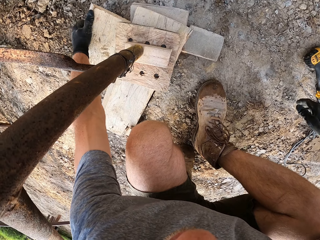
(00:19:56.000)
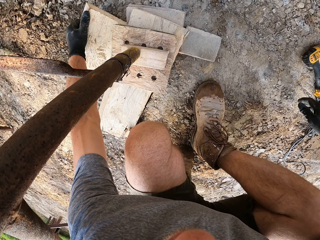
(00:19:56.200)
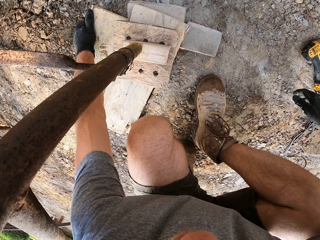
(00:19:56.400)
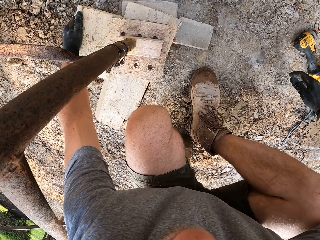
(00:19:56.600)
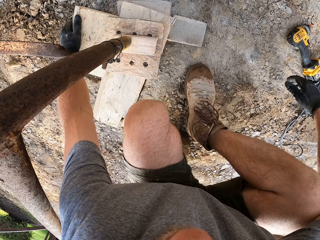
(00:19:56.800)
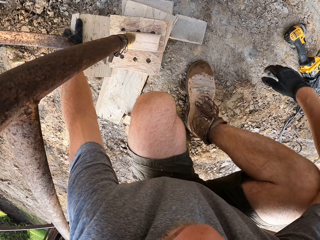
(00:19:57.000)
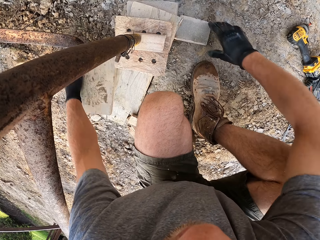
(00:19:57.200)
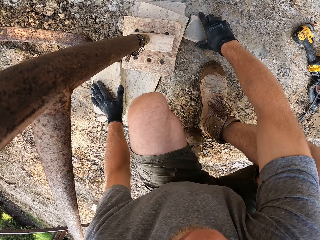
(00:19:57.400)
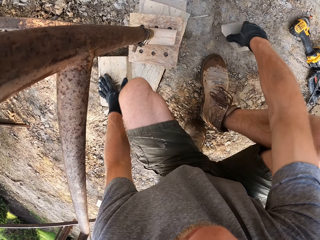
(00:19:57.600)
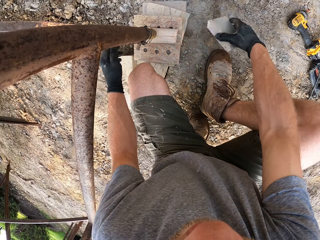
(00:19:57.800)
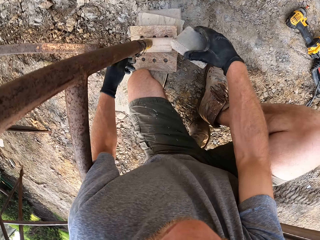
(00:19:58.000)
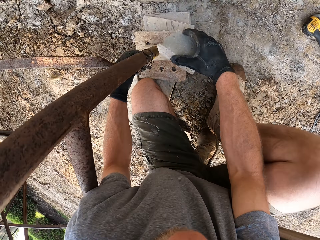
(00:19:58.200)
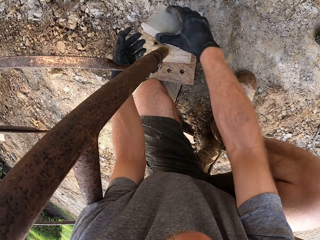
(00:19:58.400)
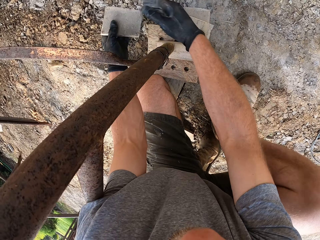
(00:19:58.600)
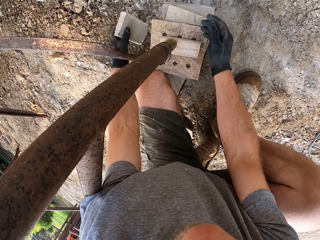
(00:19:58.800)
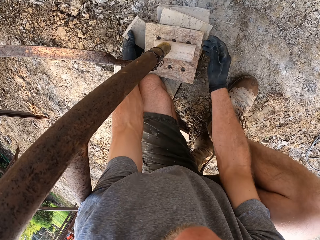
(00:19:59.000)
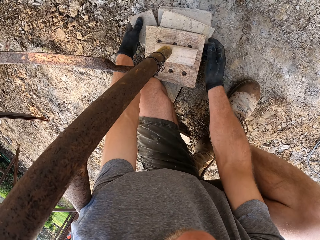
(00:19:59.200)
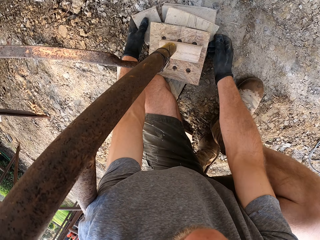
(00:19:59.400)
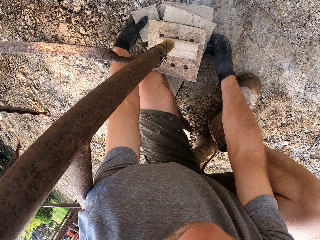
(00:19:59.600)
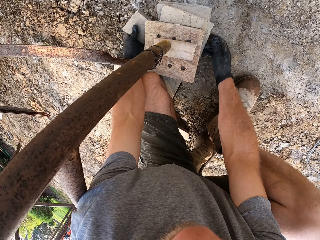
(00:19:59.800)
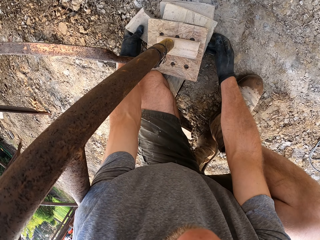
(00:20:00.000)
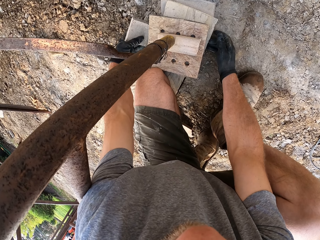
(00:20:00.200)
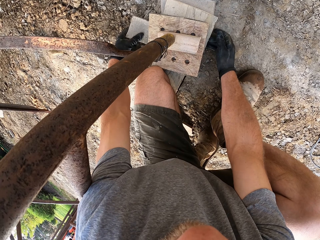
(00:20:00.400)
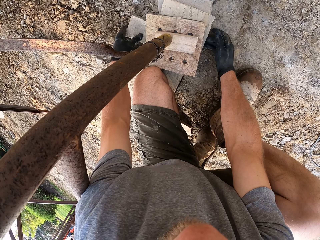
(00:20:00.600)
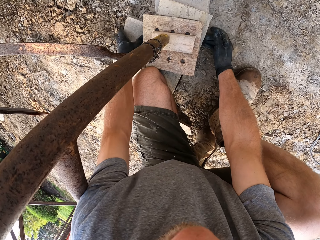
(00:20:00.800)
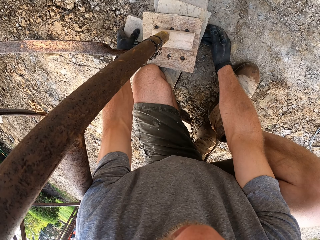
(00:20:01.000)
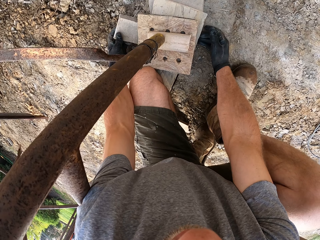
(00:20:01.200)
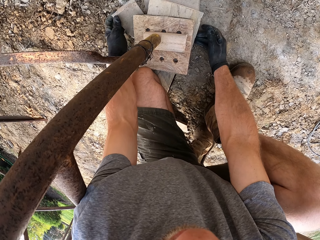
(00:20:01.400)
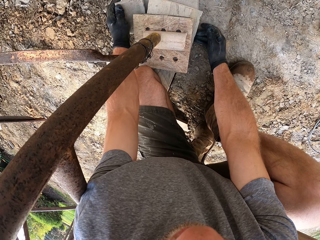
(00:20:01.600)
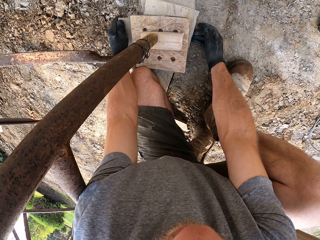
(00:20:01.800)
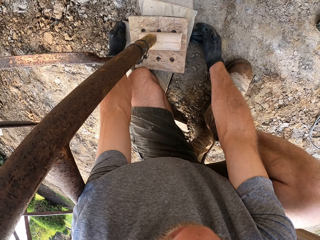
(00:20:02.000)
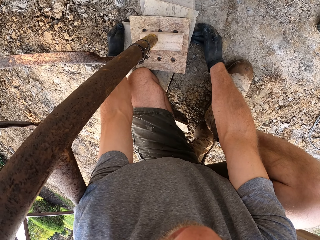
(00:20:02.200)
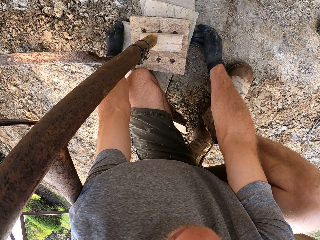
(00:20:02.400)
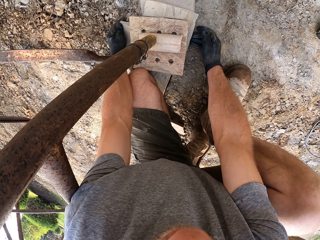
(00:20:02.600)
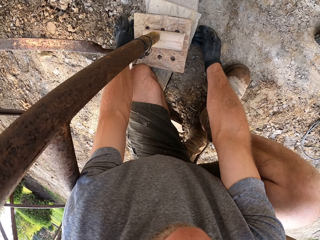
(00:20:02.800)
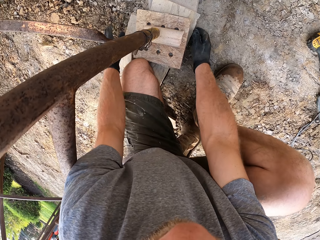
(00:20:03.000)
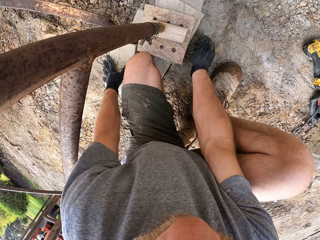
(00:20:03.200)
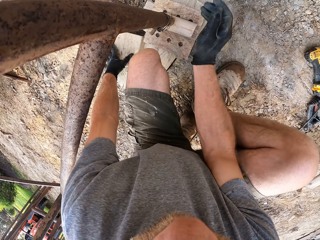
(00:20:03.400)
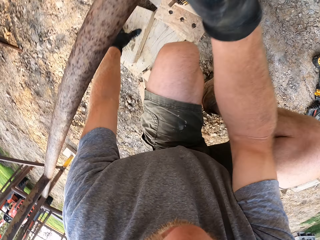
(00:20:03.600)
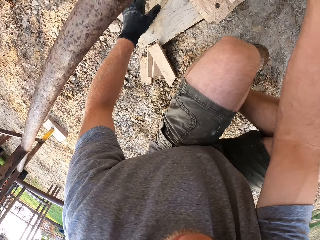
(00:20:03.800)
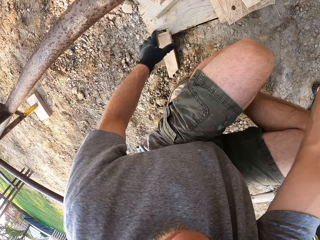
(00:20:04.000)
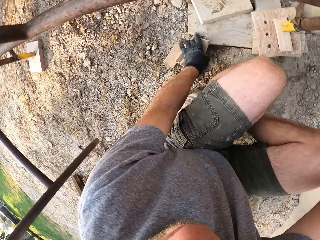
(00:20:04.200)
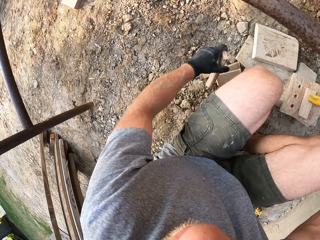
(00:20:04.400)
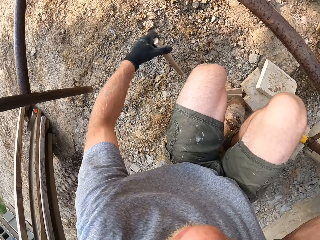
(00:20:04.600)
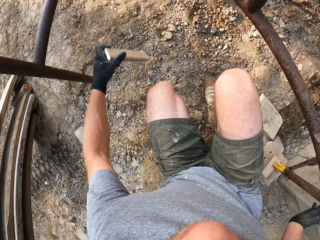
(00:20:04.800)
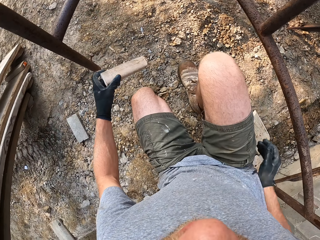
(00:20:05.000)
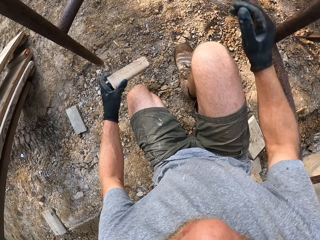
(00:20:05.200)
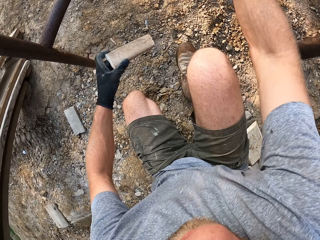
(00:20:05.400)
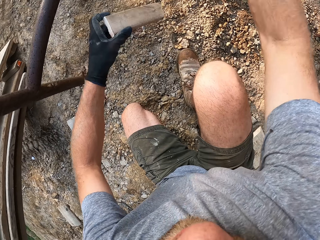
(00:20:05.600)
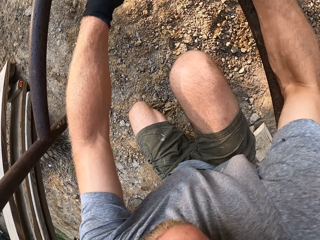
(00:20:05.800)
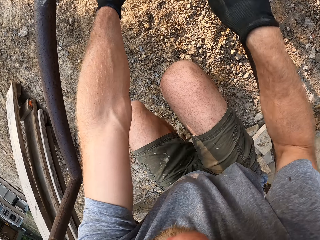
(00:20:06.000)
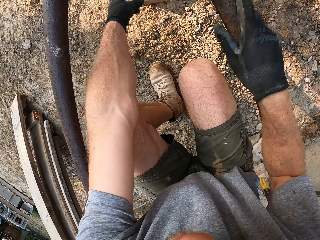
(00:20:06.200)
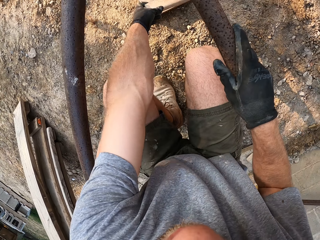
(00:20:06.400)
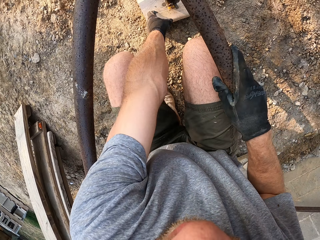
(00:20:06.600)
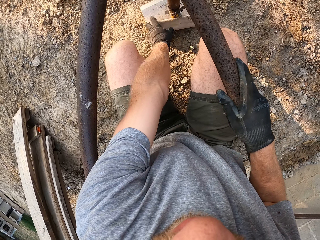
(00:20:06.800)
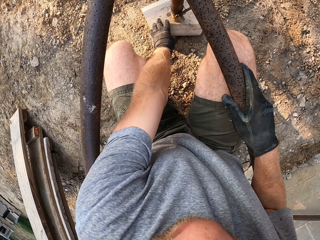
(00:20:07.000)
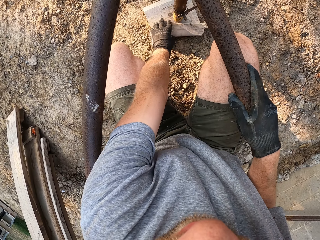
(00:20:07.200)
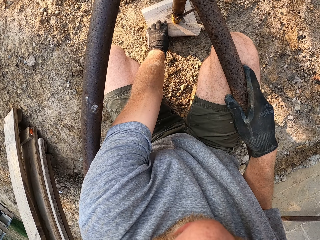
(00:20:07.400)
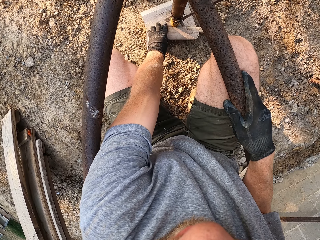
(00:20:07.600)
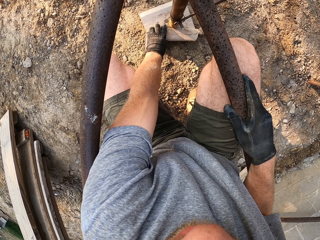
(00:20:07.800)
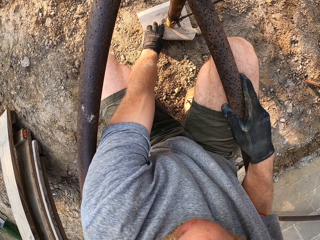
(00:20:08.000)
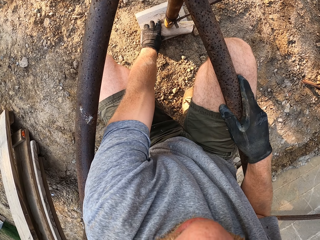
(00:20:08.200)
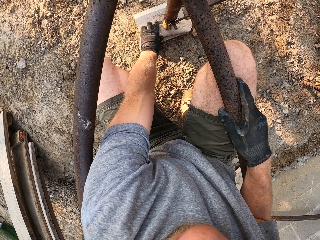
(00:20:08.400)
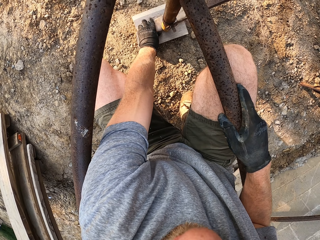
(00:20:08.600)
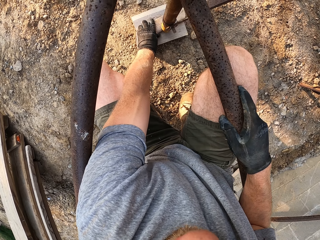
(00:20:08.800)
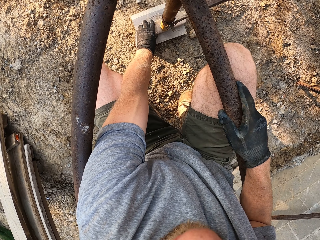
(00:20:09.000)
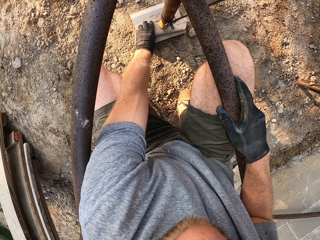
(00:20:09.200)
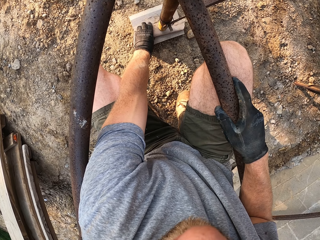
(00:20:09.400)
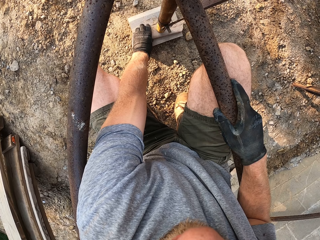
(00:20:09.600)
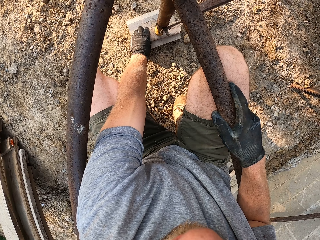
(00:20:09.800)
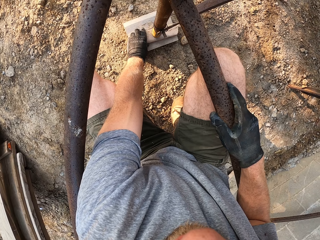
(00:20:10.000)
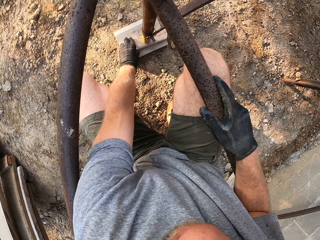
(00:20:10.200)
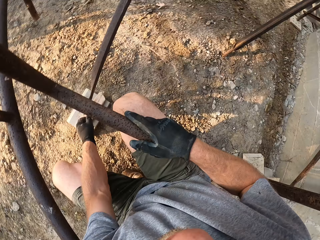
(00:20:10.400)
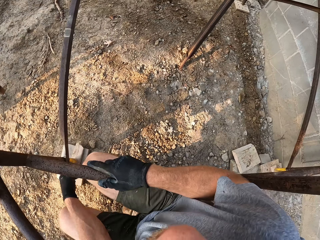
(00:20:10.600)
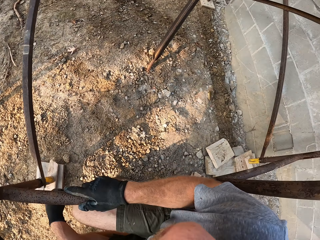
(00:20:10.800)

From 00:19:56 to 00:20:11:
The camera wearer moves back the plank. They pick up a plank on the ground beside the planks under the rack pole. They place the plank on the ground beside the planks under the rack pole. They pick up a plank on the floor. They place the plank under another pole of the rack. They lift the rack. They fix the wood on the ladder.

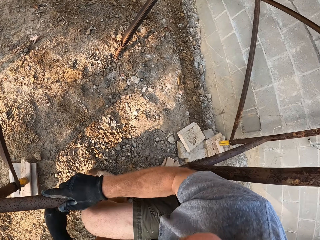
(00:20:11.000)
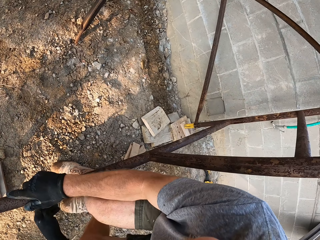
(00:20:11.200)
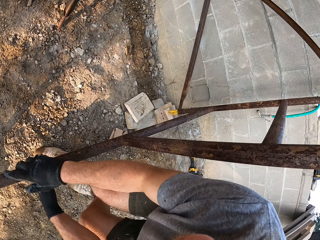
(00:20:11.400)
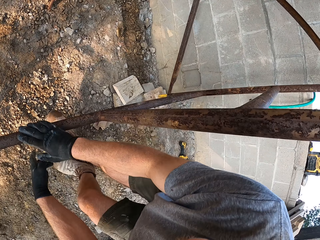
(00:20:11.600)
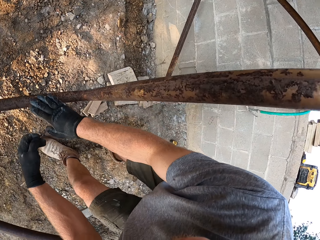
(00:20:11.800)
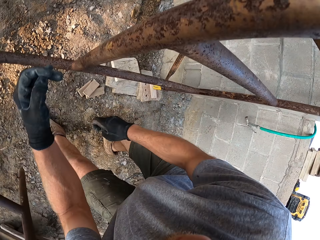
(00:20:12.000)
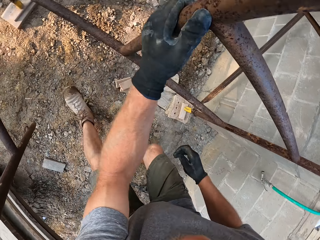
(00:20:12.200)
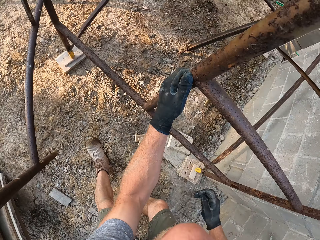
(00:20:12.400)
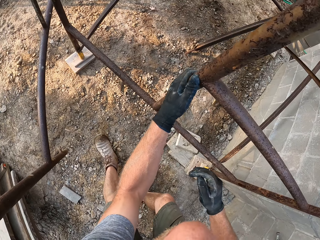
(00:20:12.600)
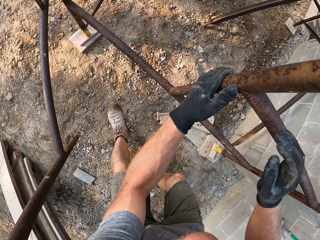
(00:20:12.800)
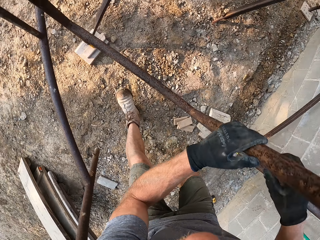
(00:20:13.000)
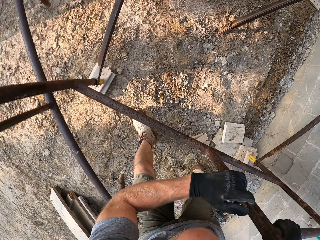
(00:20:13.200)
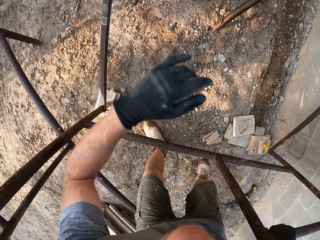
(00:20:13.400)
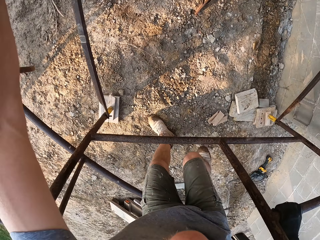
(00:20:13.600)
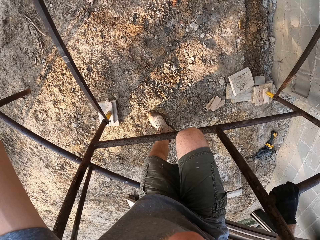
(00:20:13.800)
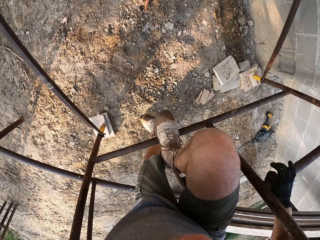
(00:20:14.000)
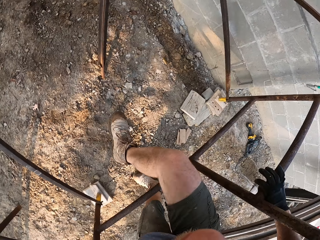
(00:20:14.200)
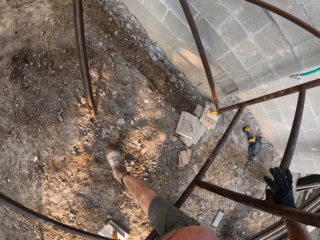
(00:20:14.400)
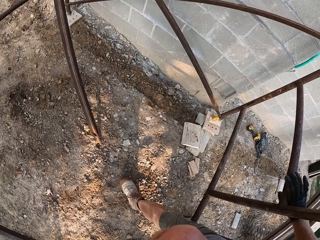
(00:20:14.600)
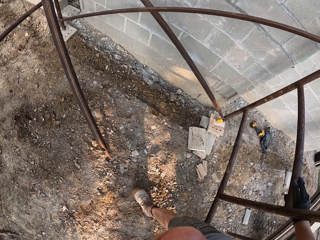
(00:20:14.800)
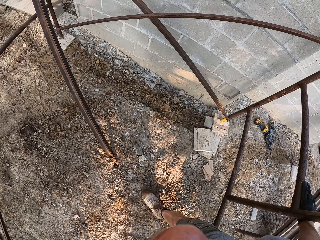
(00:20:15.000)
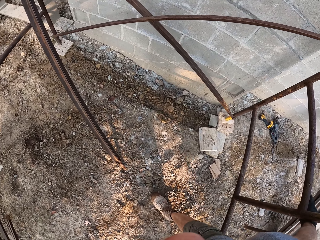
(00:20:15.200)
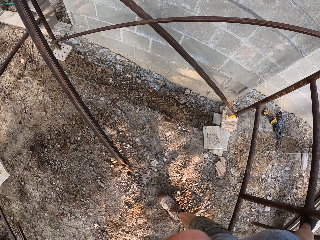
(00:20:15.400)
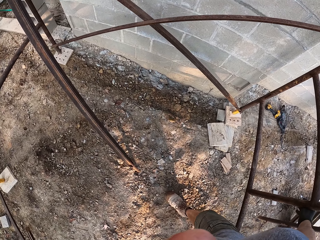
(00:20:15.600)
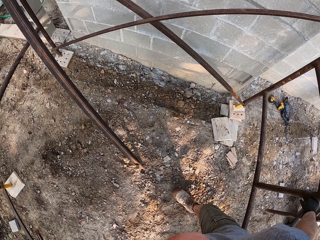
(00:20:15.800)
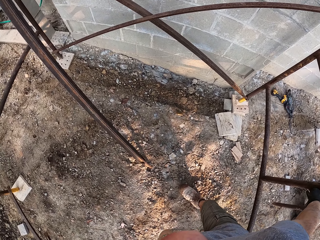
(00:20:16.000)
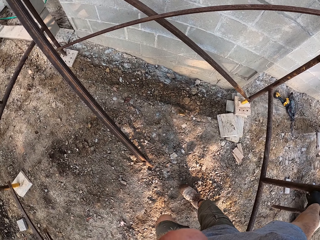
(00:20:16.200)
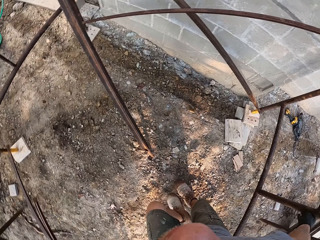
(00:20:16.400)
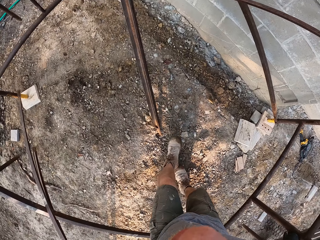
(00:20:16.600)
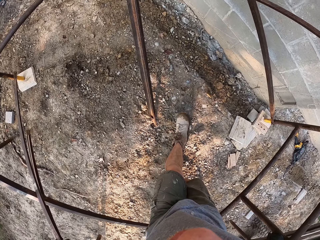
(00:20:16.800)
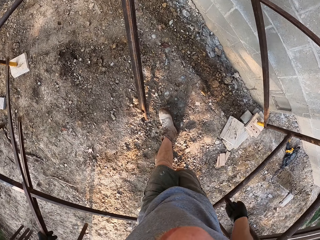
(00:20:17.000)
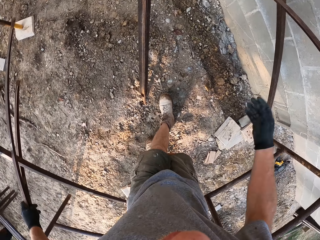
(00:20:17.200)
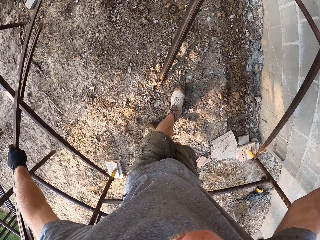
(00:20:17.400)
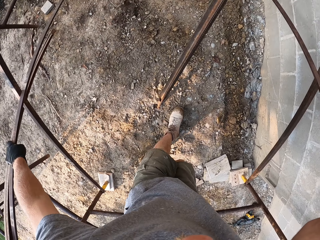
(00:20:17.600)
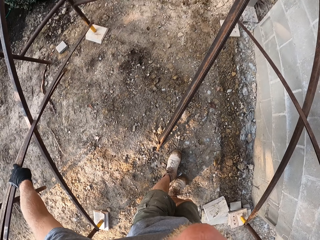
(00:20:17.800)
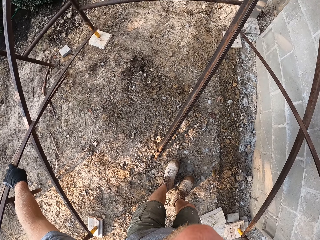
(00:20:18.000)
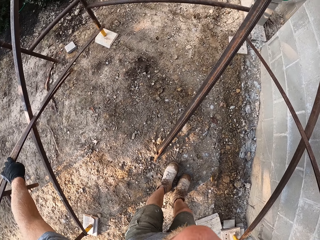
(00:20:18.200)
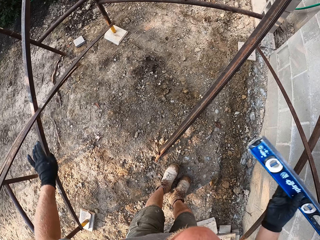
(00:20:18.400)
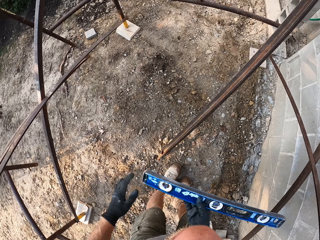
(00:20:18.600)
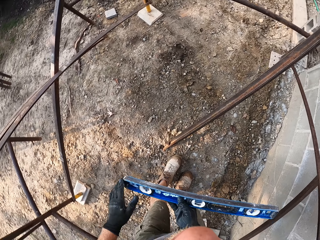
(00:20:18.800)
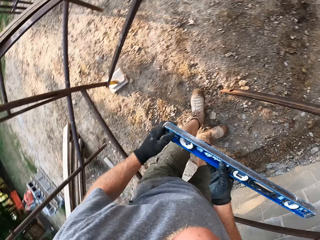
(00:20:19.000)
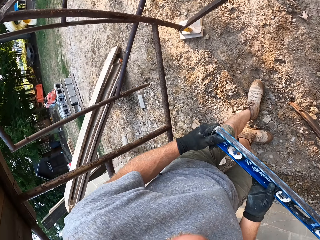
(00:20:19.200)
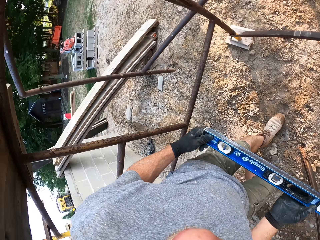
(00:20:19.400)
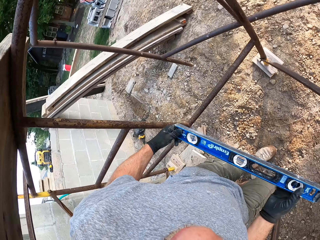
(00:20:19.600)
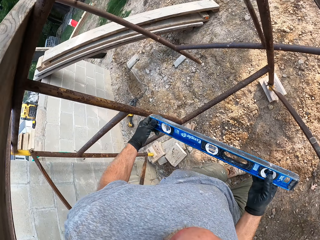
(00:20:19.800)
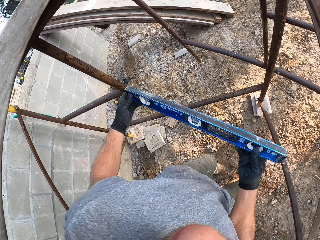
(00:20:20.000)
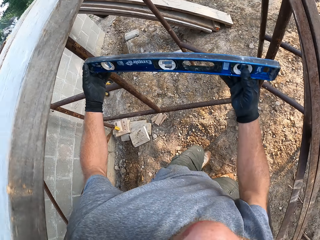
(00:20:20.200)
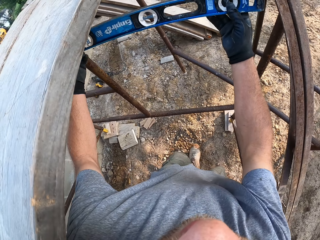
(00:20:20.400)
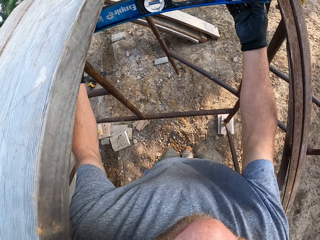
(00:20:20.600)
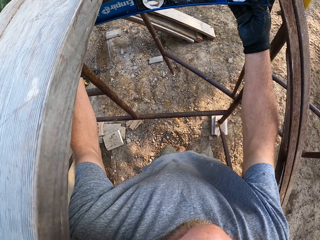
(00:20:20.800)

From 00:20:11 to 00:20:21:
The camera wearer walks on the ladder. They enter inside the rack. They remove the level from the rod. They attach the level to the rack.
